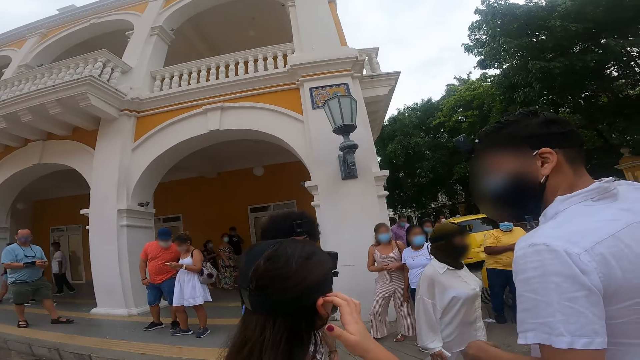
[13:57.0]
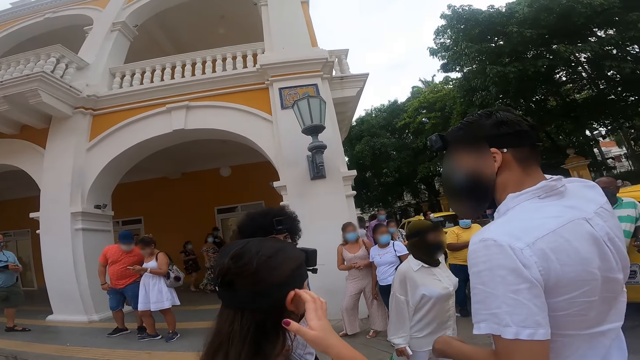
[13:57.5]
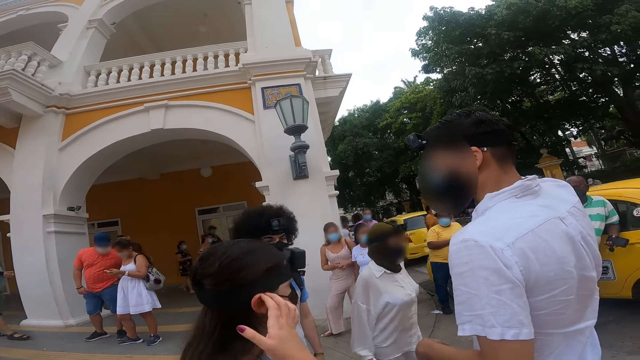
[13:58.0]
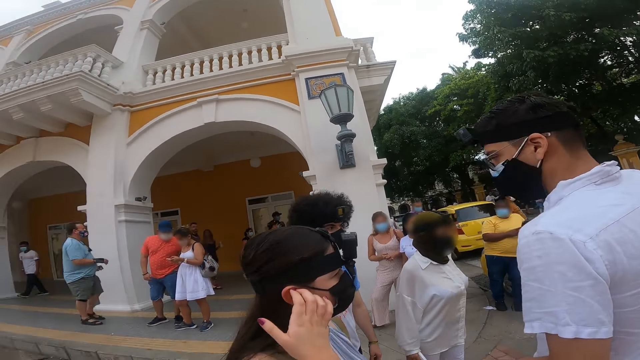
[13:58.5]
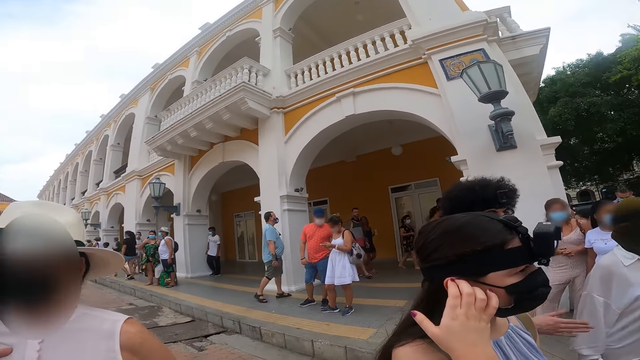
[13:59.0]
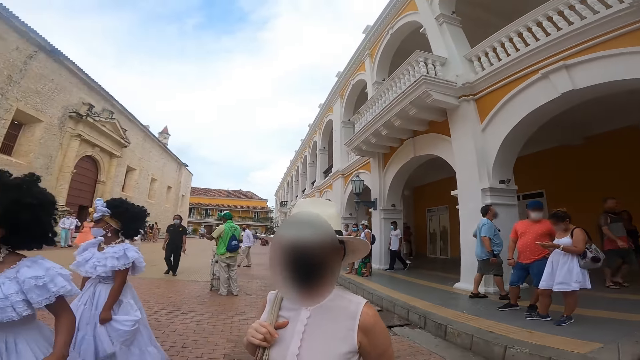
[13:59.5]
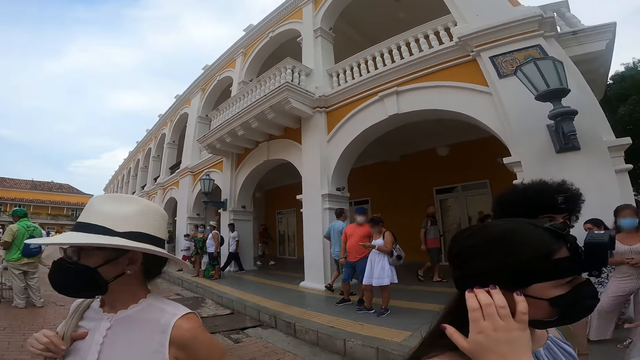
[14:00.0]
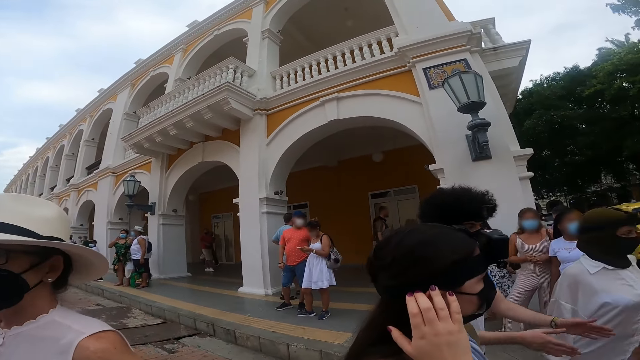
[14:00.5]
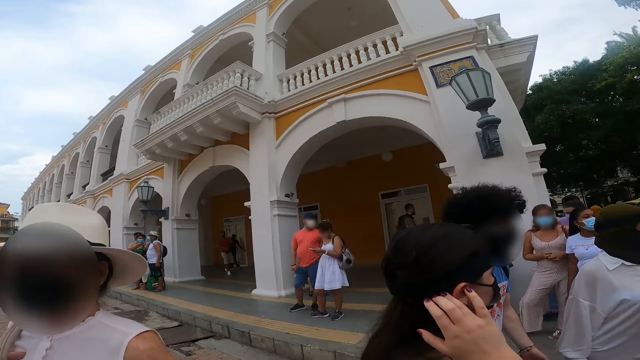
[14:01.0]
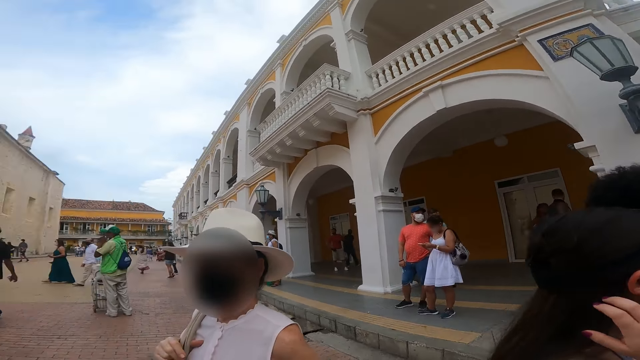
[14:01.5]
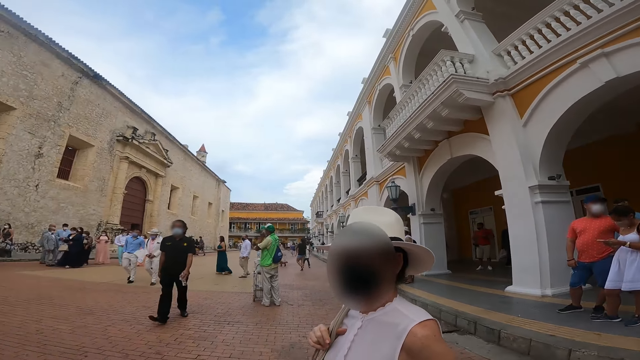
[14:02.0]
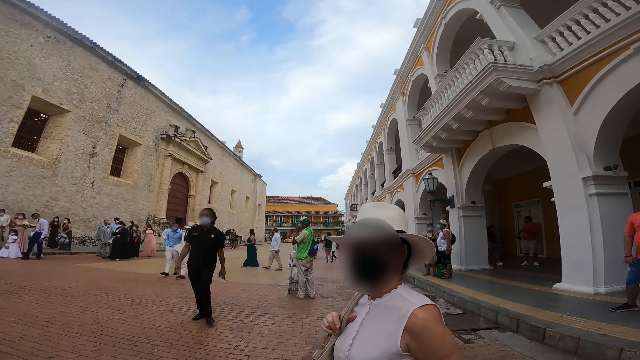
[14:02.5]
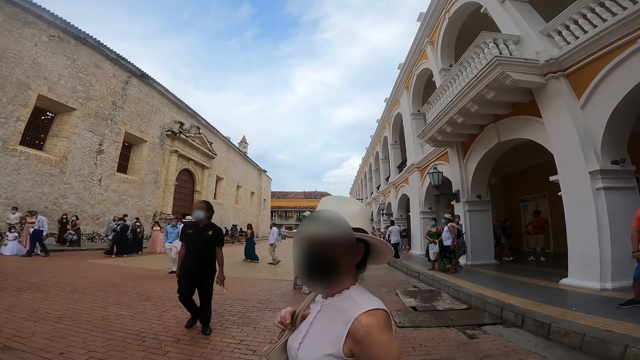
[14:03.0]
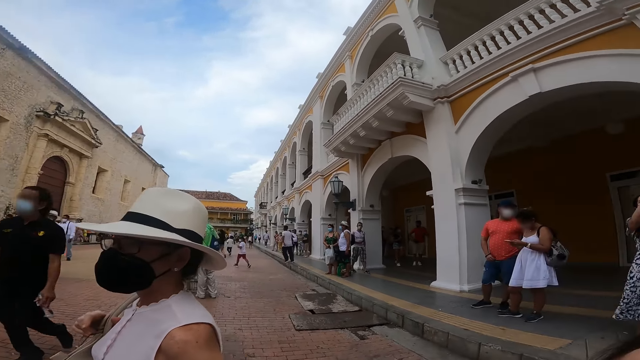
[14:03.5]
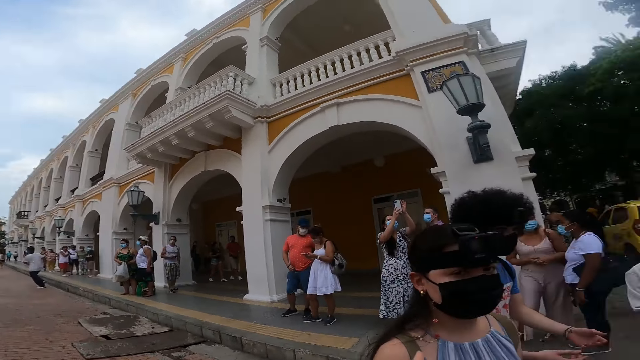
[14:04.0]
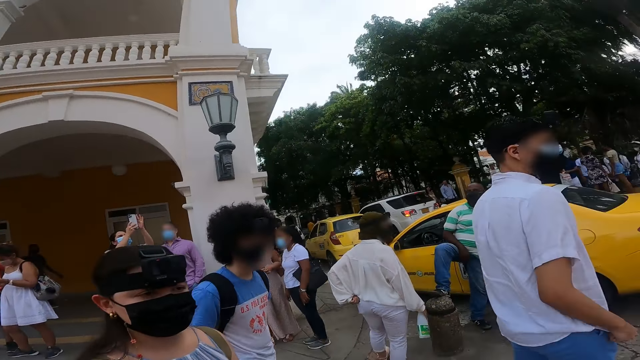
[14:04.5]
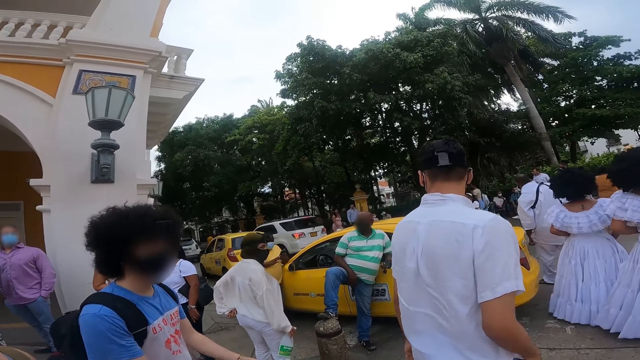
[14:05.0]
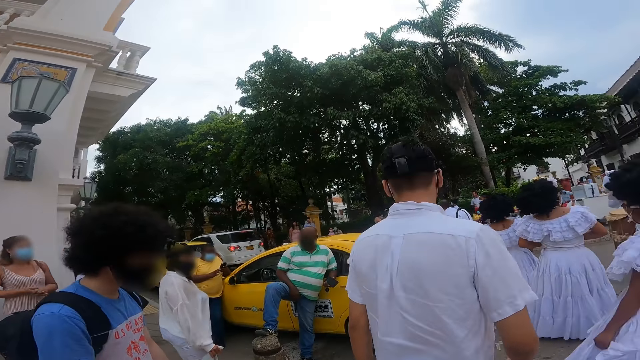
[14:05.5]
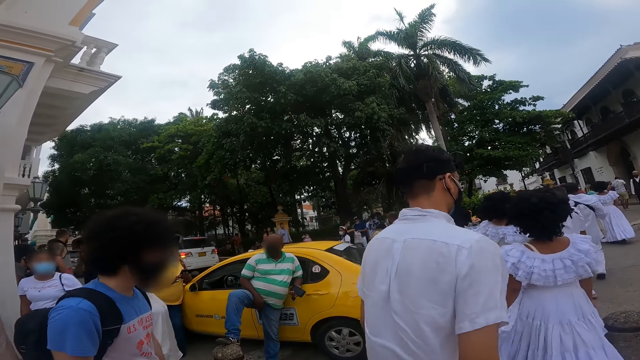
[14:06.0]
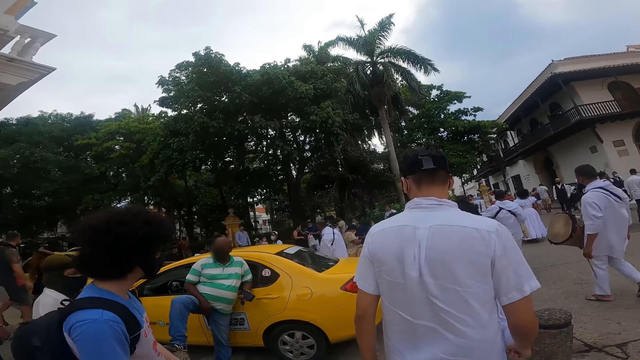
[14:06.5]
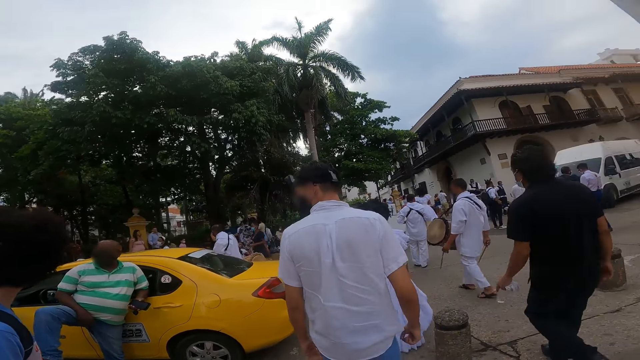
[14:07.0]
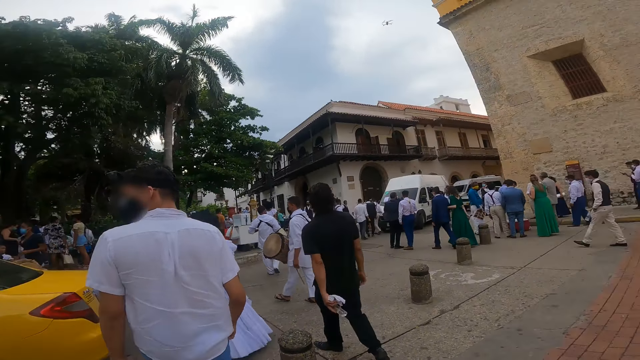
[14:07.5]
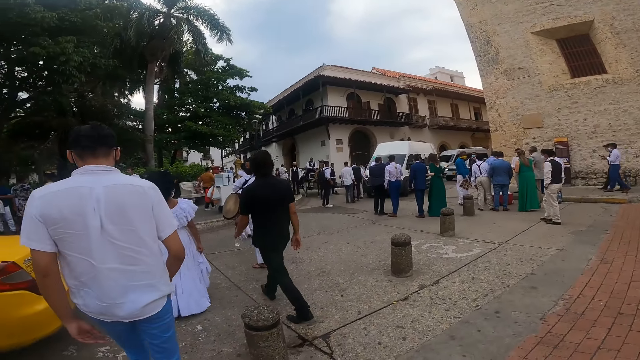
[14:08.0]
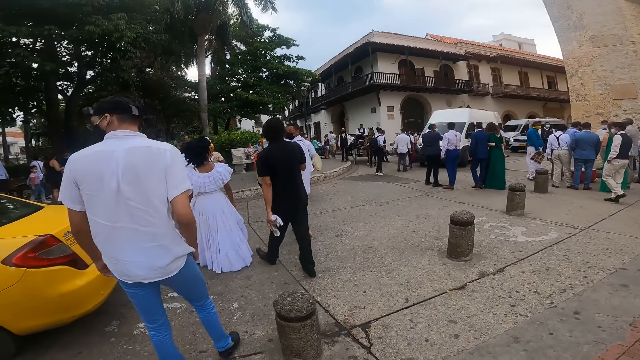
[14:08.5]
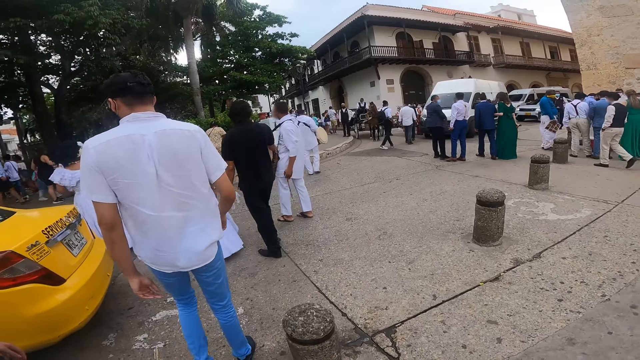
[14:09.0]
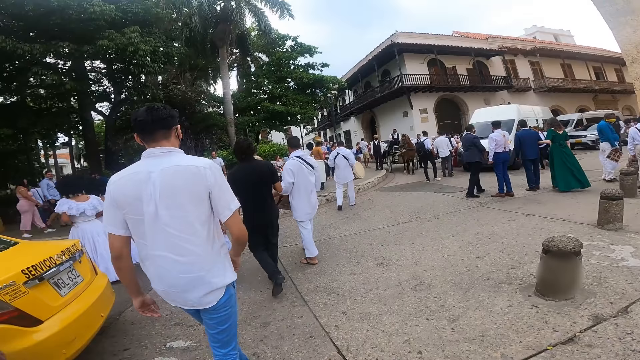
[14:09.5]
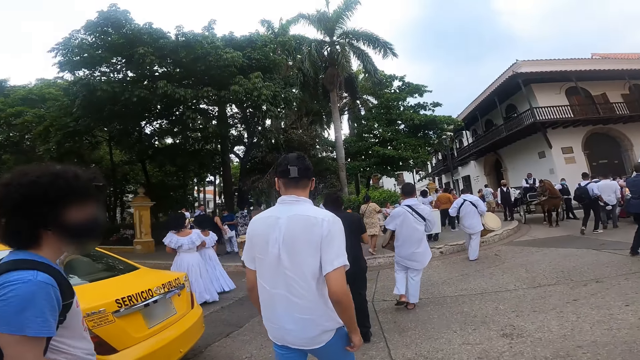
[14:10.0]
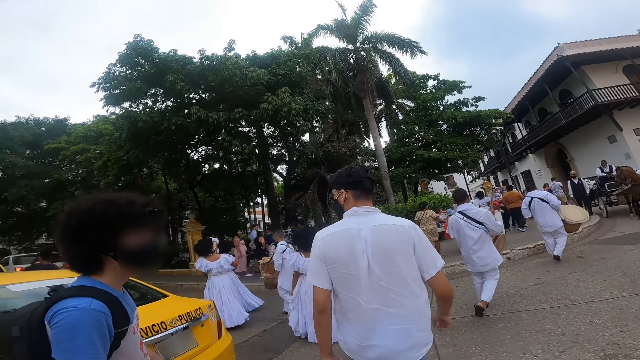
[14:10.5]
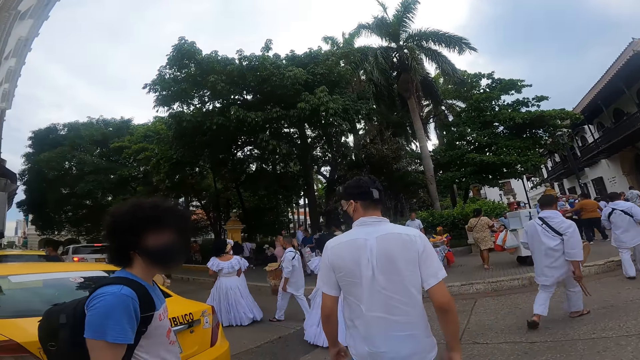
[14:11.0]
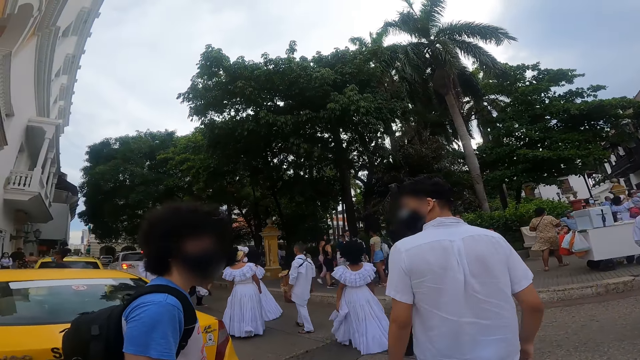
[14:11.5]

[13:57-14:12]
The camera wearer looks around. They walk down a street with the woman, the man, another woman and the other man. They move around.

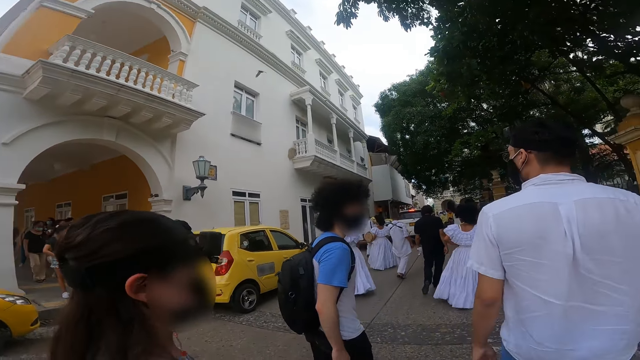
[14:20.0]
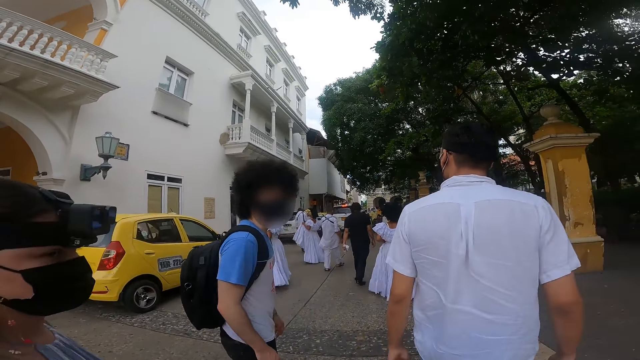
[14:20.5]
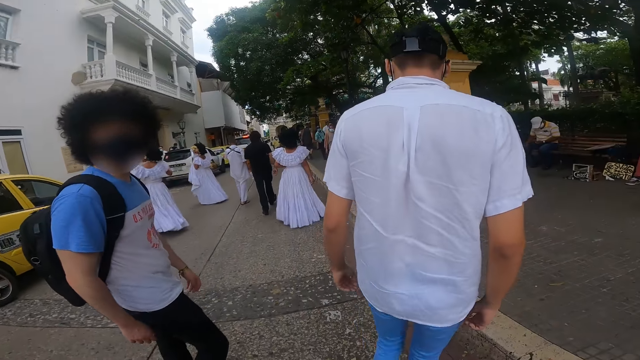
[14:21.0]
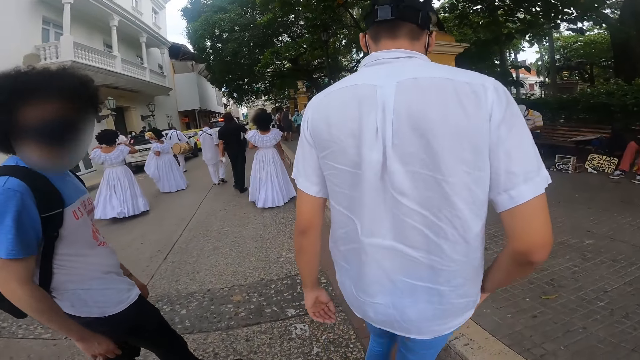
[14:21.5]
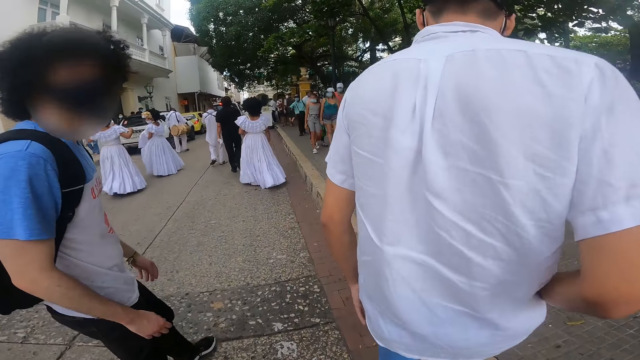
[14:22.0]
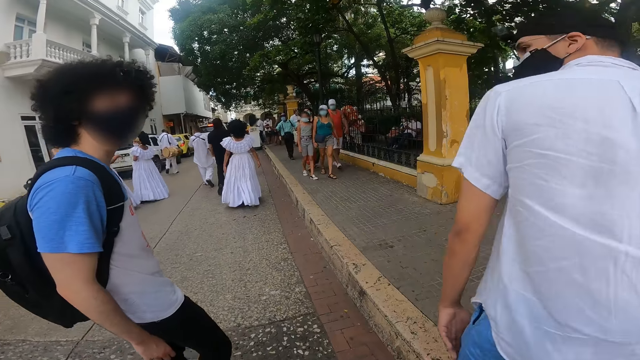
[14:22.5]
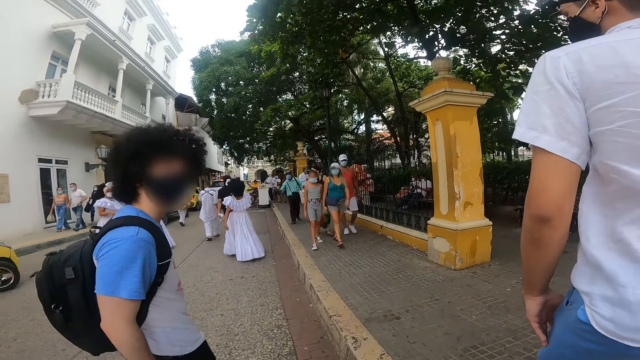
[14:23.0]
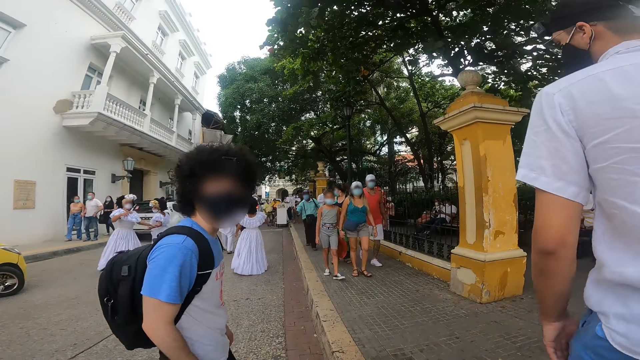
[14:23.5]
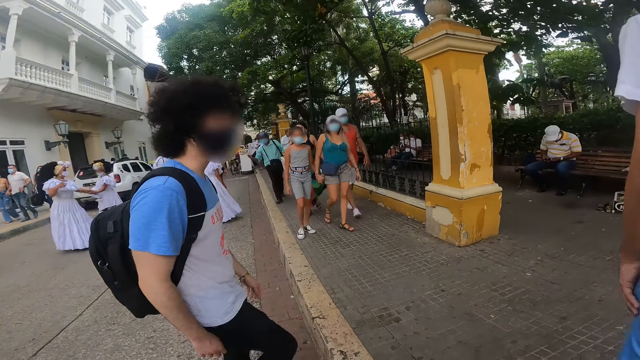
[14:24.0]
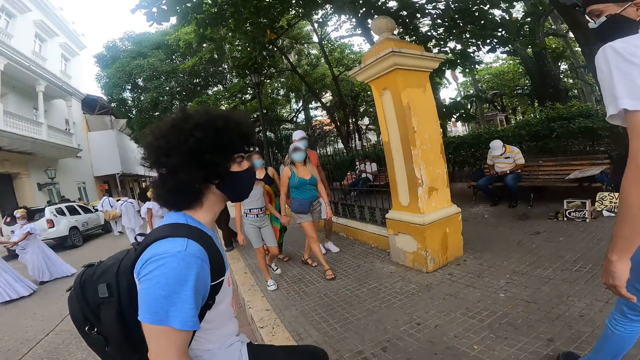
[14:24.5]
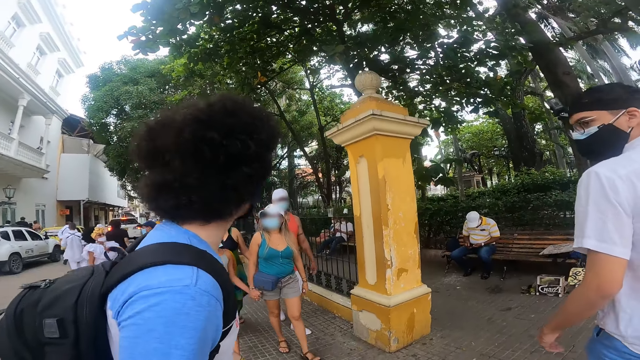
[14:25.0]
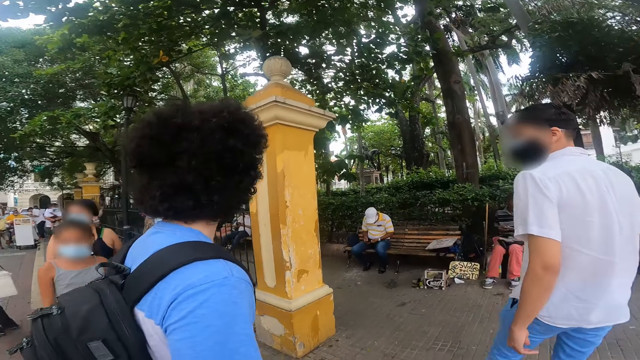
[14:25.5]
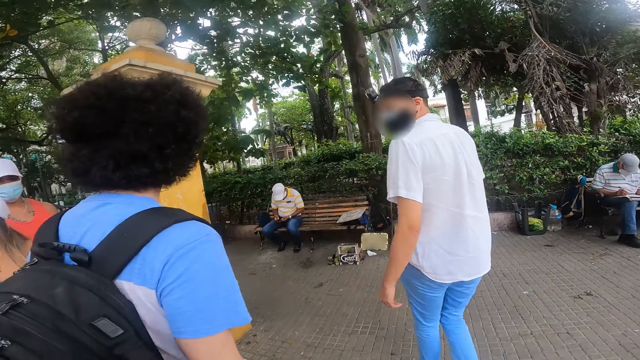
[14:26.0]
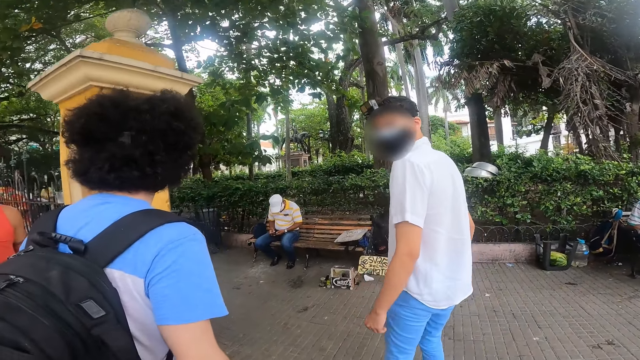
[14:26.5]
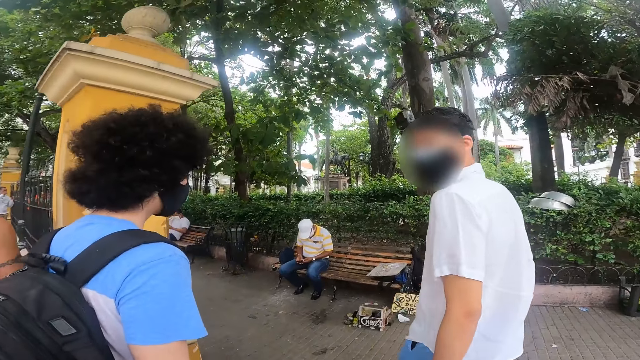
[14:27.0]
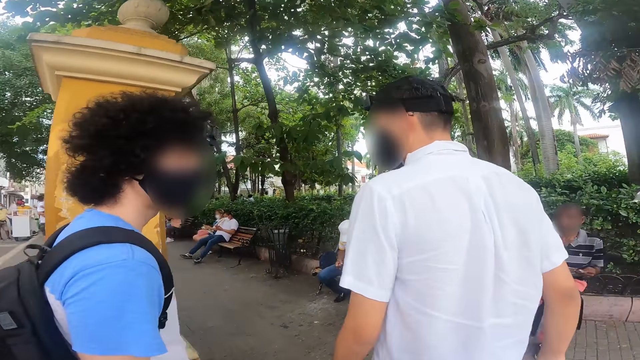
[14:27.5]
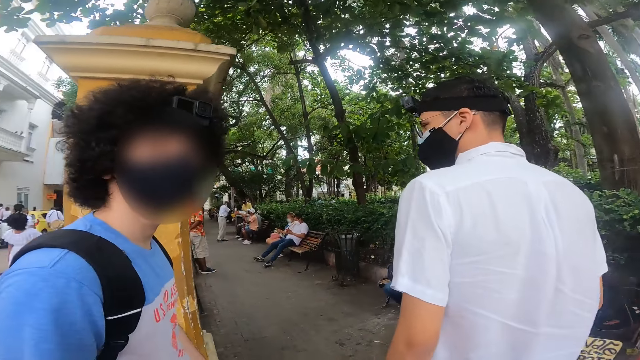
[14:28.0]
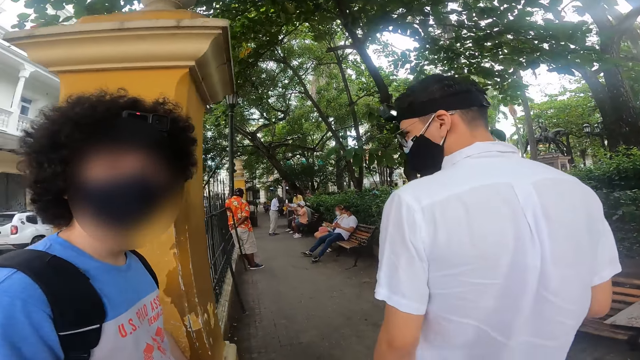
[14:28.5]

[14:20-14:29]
A person moves around. Another person moves around. Another person moves around. Another person moves around.
